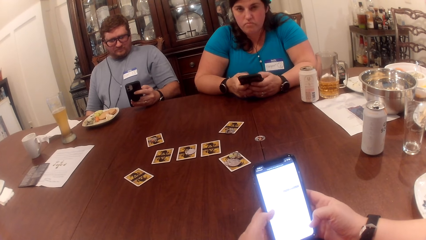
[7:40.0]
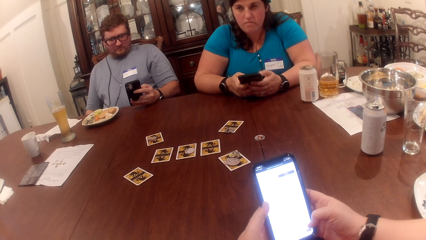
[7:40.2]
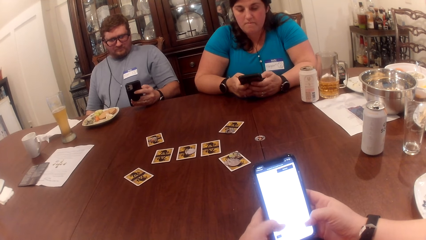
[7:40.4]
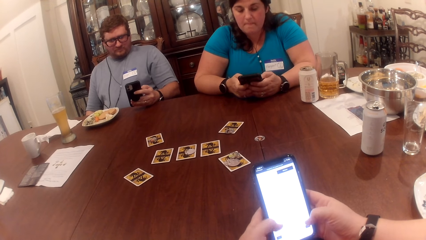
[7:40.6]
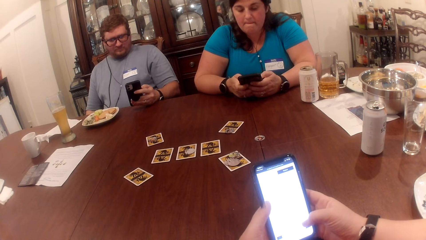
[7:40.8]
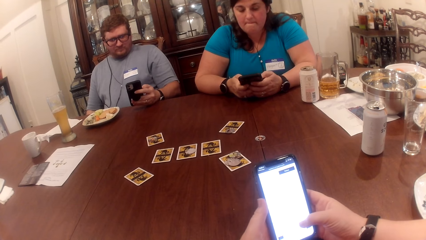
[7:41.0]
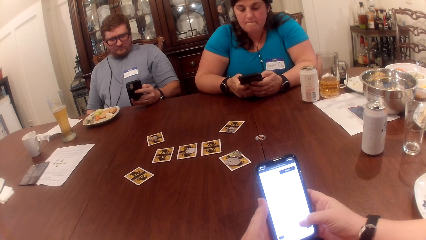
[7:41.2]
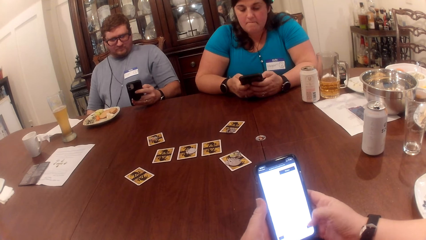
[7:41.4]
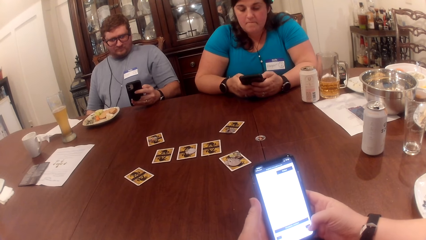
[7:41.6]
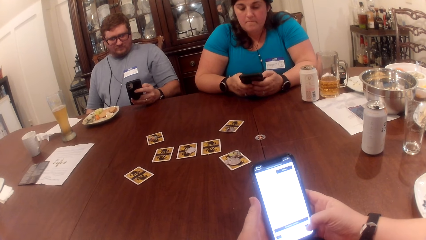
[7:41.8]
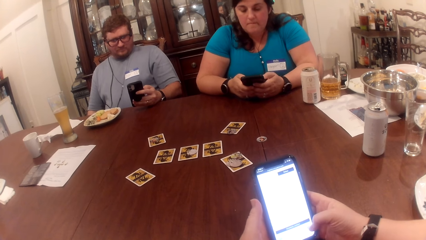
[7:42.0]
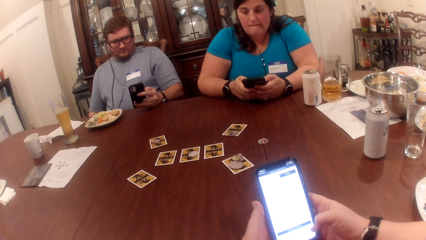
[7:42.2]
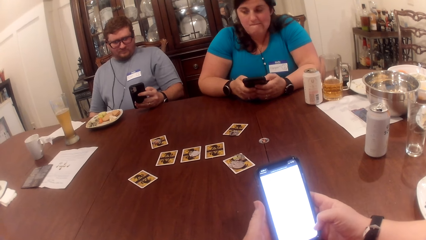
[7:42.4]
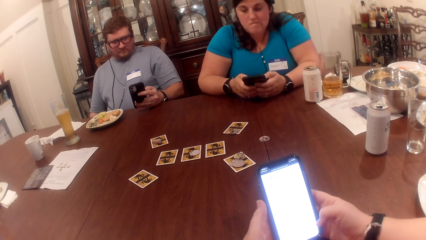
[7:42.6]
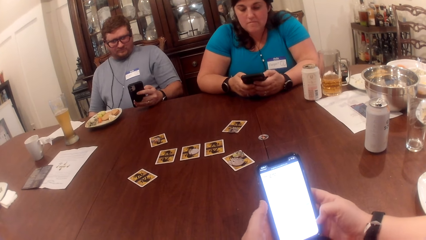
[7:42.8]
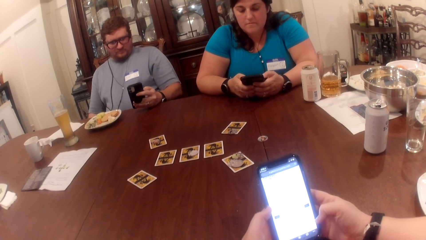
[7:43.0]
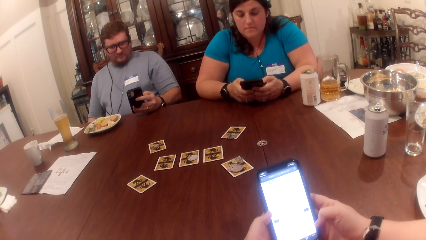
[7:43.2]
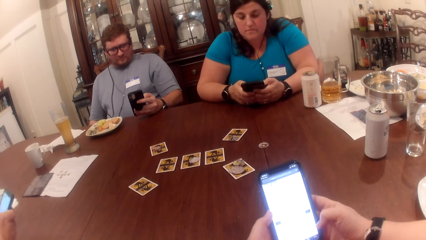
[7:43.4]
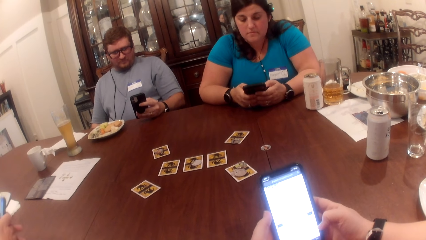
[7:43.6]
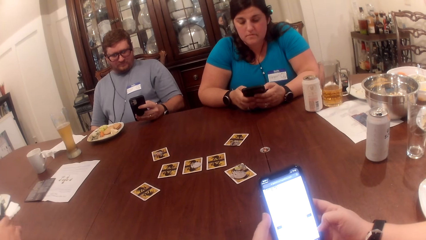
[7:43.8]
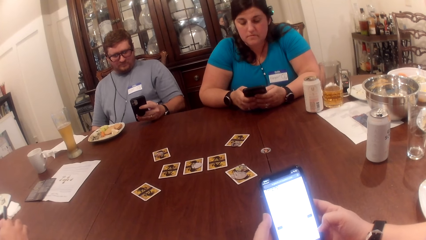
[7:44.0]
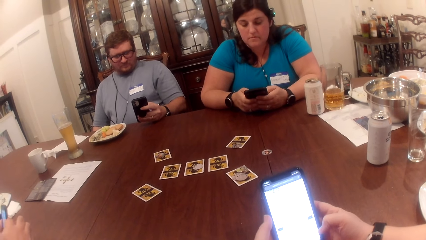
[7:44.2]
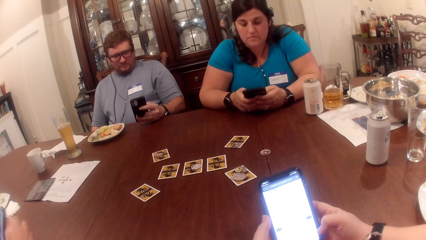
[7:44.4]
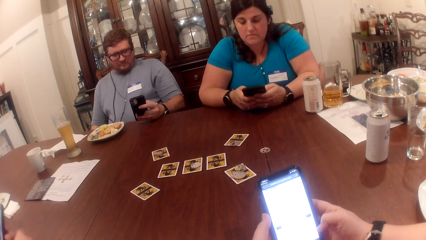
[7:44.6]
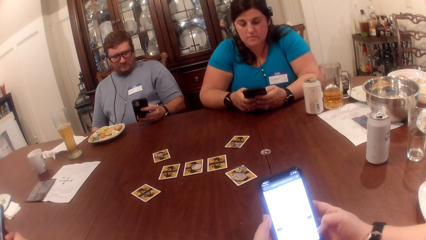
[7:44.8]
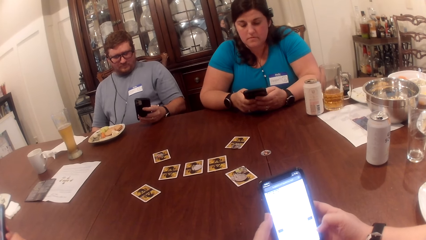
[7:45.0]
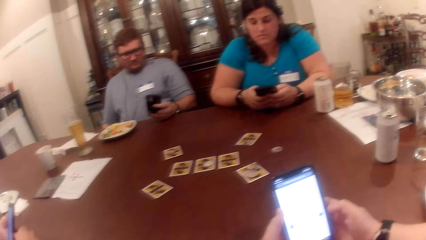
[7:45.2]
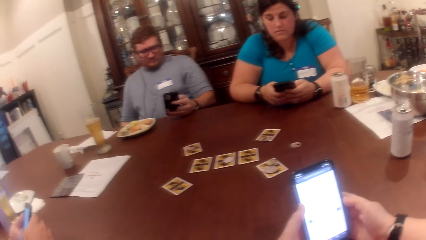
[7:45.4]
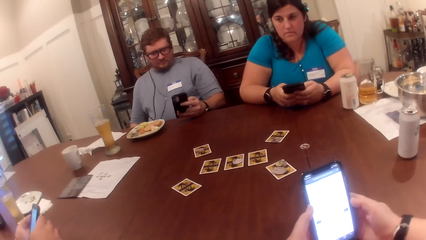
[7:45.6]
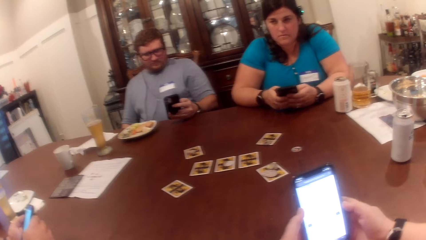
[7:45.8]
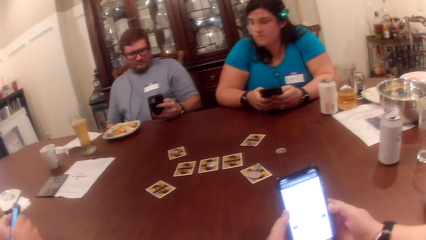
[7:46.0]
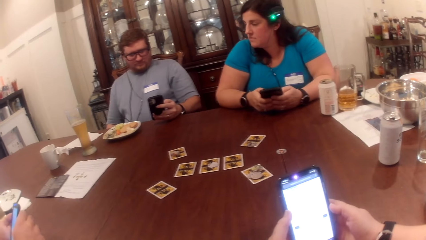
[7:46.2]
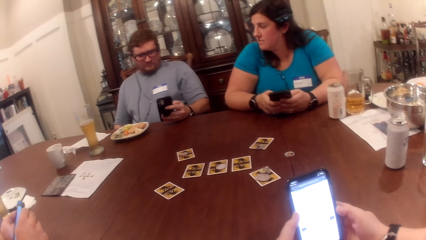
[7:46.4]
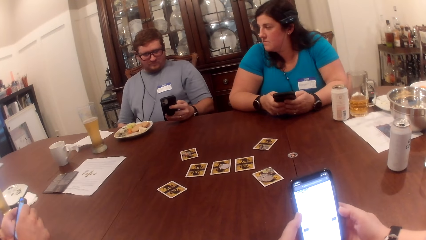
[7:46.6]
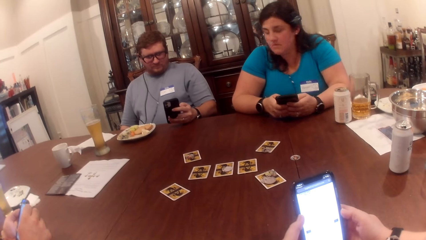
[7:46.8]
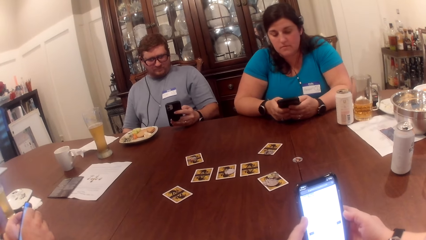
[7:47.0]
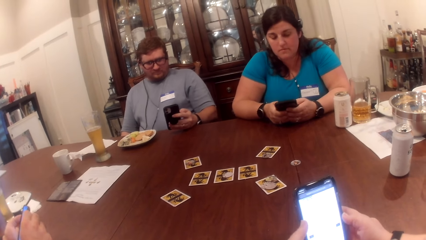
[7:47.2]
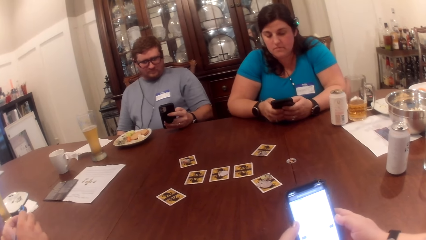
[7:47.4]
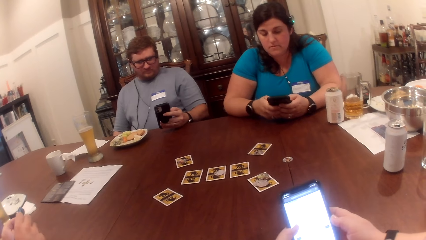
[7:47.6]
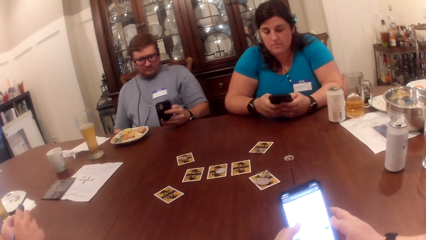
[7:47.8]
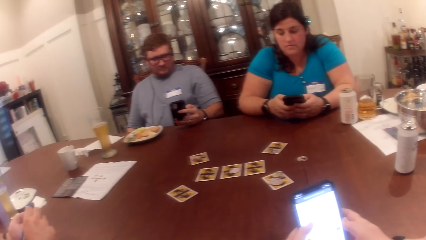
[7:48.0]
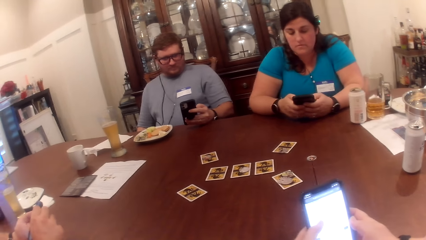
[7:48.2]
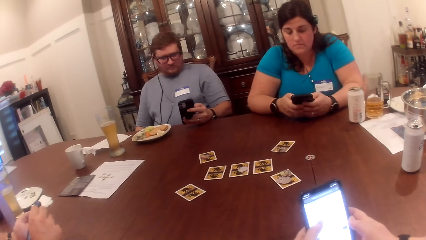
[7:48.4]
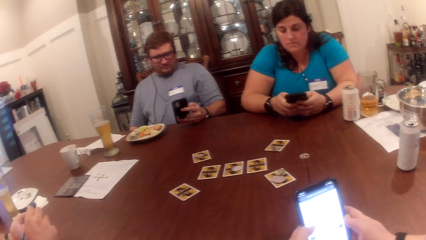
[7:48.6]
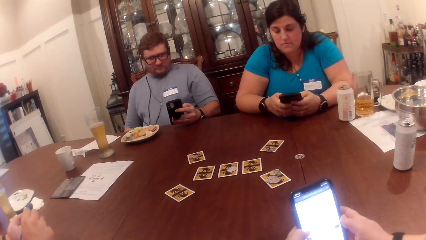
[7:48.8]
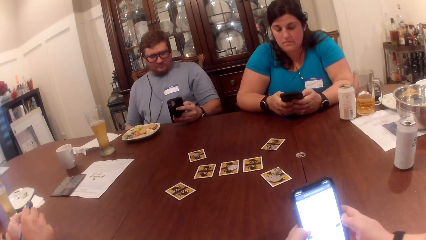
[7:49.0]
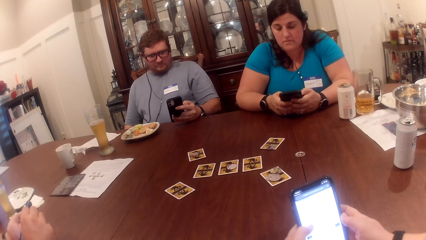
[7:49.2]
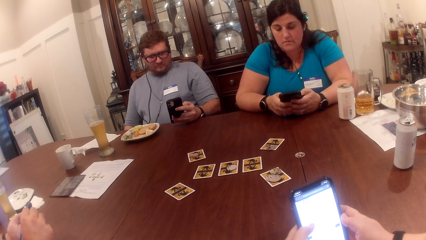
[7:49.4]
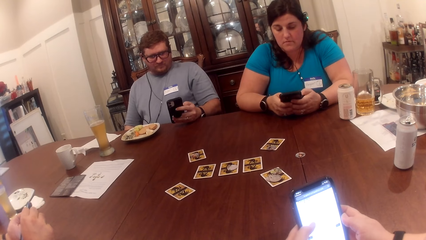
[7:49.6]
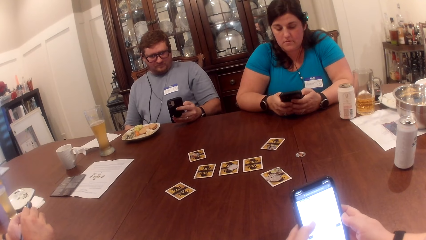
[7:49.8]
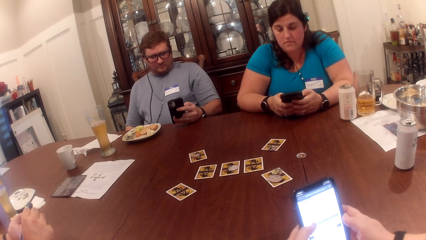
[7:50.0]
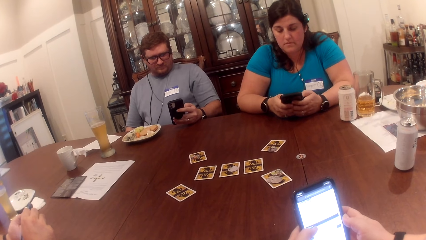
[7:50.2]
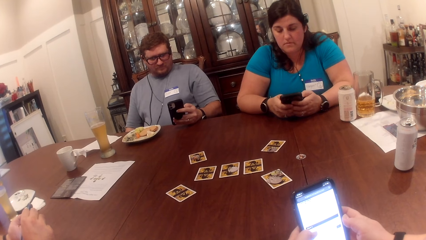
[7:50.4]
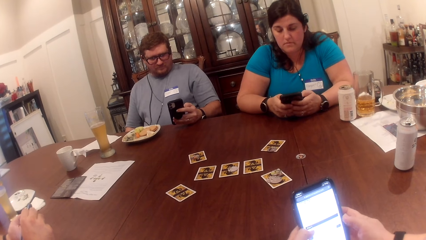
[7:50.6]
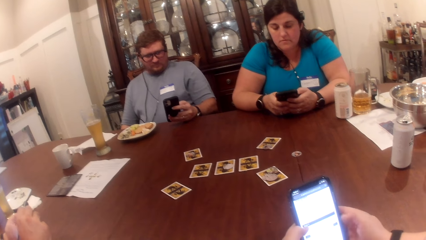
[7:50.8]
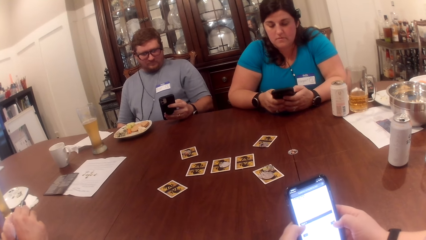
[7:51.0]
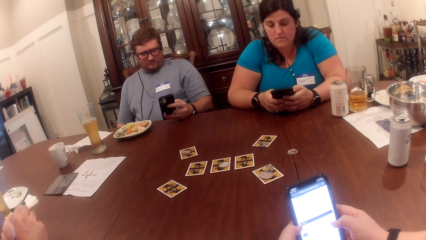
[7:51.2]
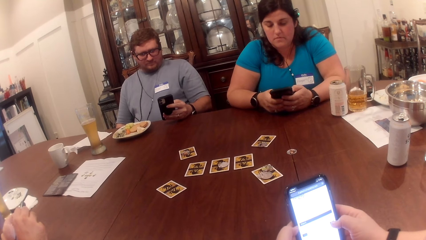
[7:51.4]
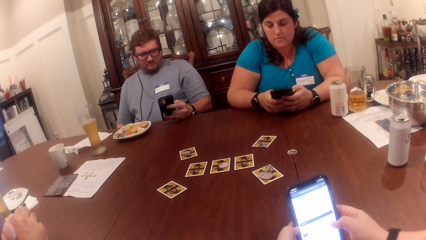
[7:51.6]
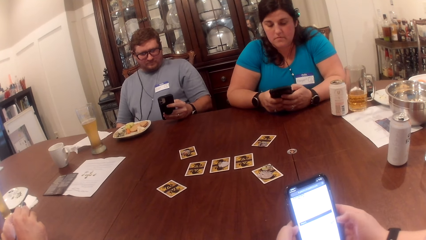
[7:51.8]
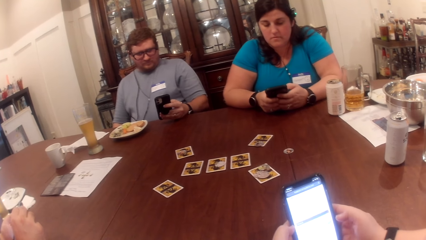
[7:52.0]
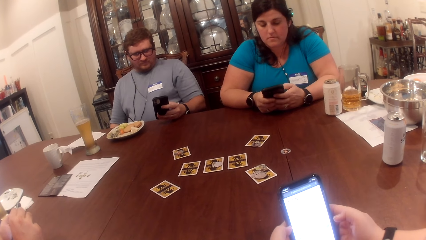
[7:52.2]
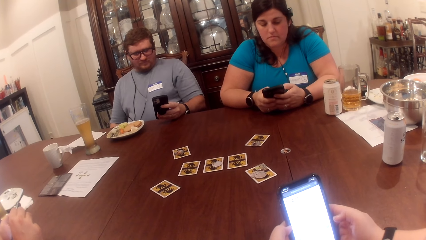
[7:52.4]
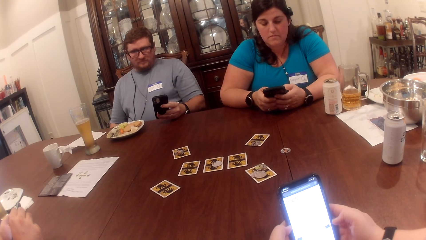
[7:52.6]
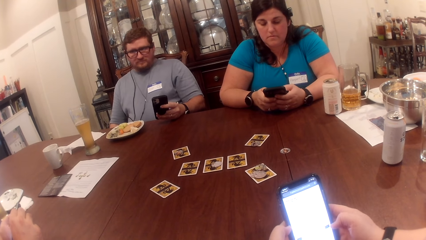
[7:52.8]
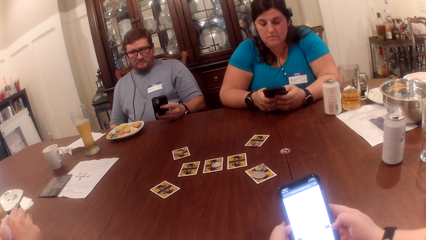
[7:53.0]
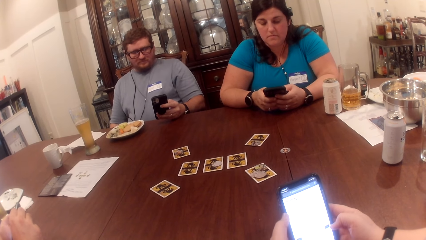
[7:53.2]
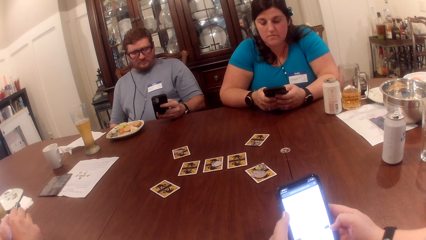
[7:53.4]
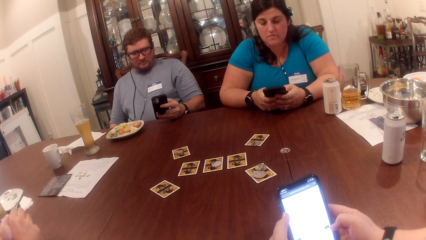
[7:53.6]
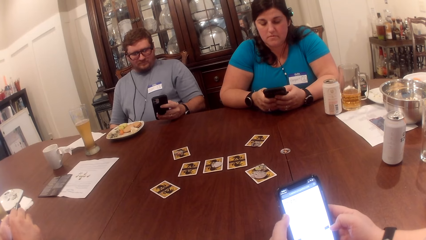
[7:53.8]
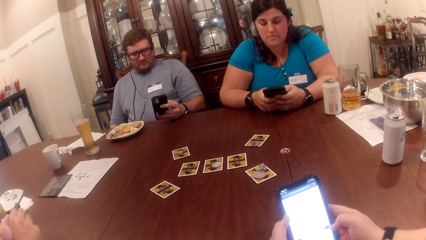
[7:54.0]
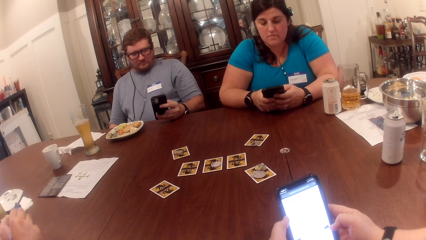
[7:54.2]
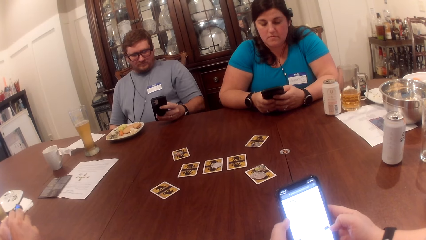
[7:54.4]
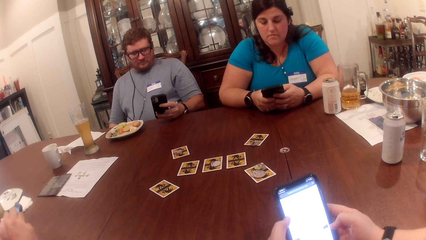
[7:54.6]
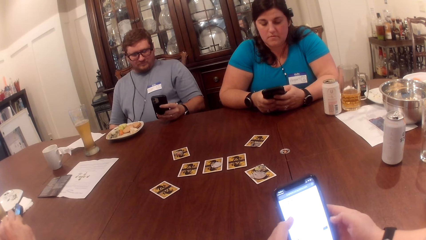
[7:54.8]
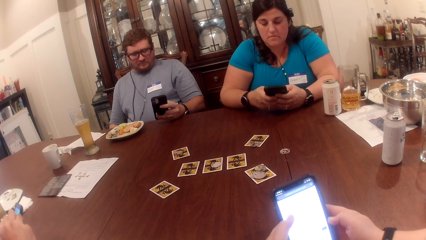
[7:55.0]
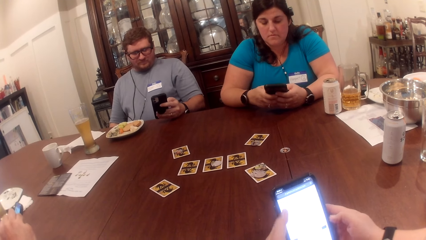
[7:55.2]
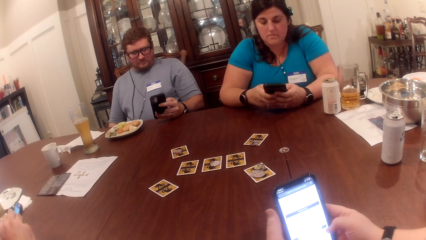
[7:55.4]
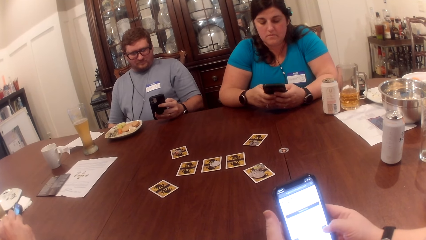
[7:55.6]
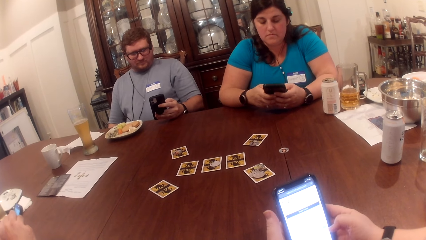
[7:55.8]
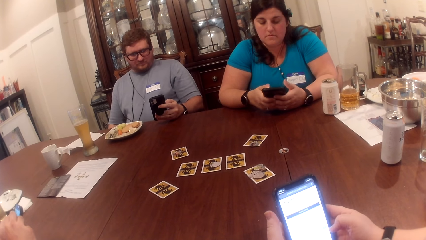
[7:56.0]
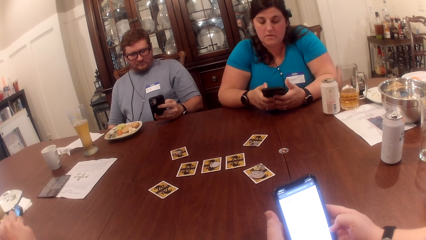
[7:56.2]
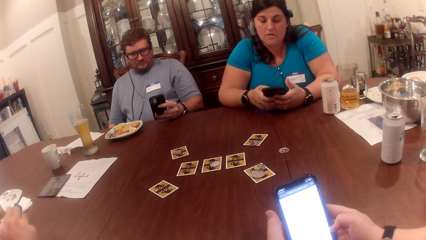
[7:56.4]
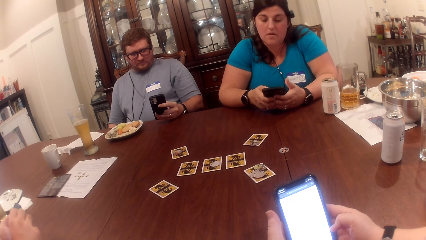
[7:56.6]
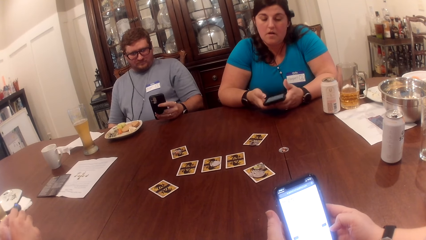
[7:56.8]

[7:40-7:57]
The man holds the cellphone in his right hand. He passes the cellphone to his left hand. He operates the cellphone with his right hand.
